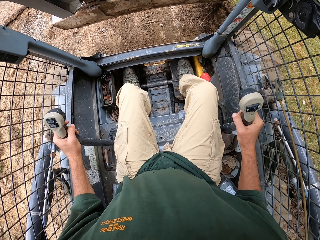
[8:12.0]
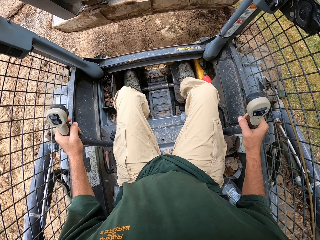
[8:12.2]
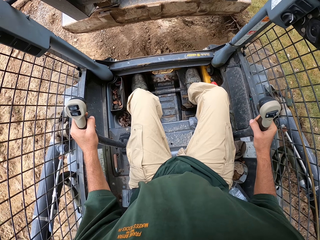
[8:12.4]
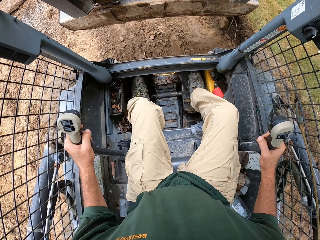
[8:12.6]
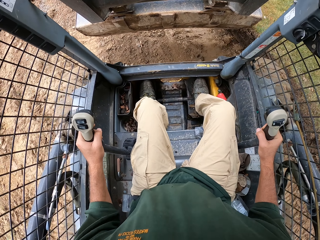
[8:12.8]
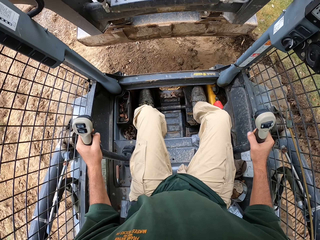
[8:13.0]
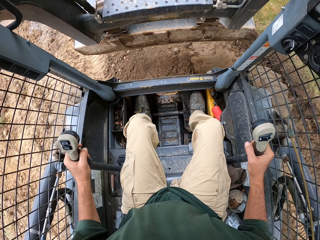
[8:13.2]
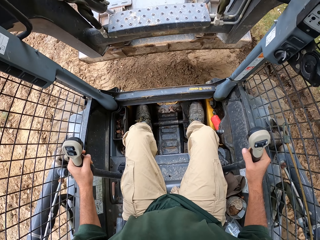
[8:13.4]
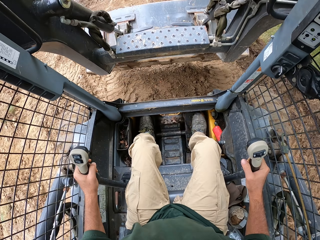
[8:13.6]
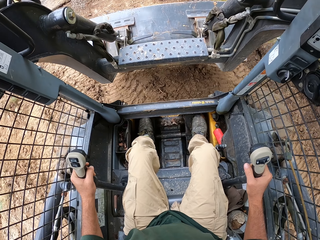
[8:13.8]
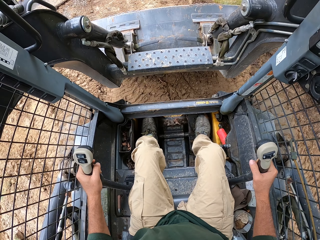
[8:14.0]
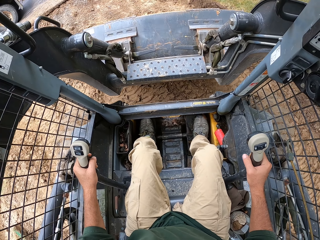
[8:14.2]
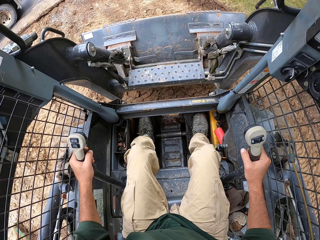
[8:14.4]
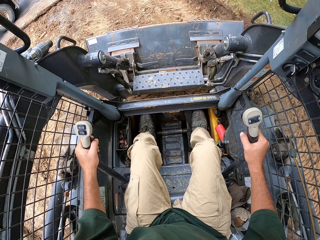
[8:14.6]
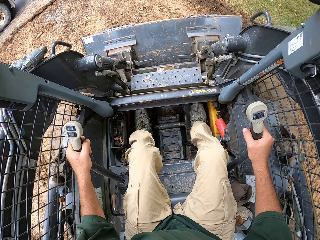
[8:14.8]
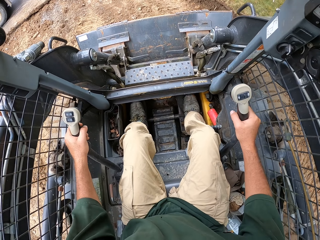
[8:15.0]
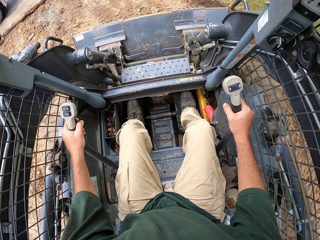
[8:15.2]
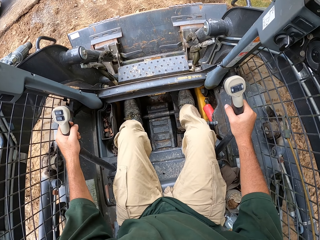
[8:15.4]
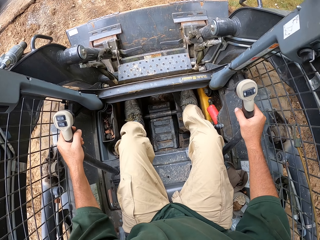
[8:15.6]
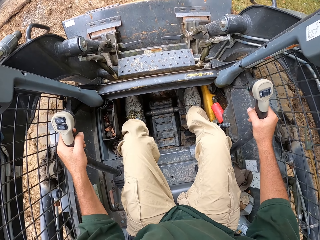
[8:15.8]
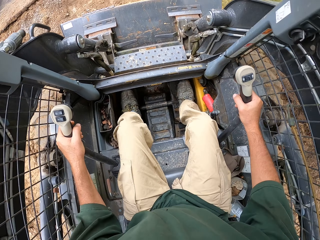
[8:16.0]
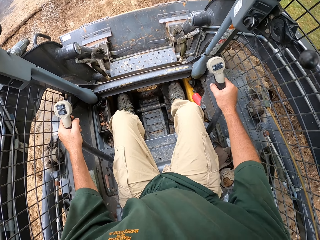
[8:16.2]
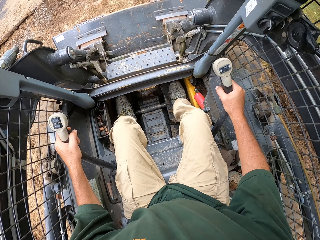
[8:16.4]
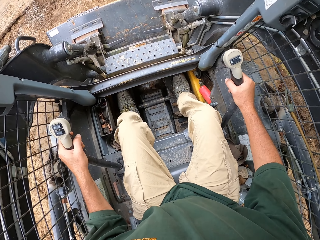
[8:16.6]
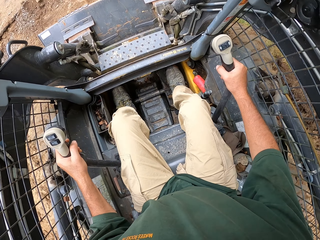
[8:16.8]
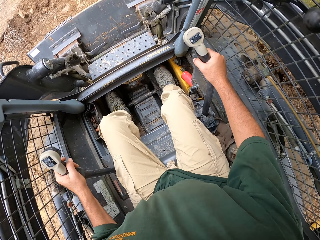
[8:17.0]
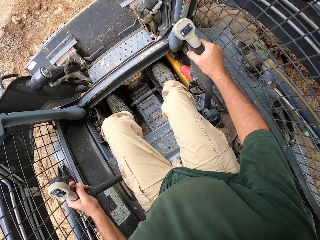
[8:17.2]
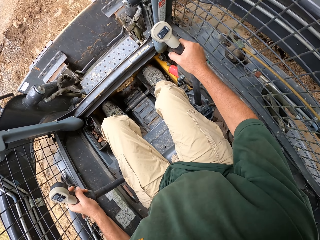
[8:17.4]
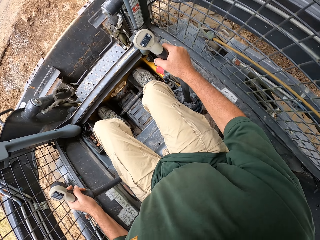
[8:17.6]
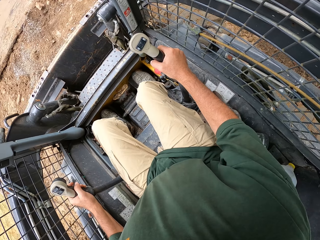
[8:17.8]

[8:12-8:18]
The camera wearer scoops sand.

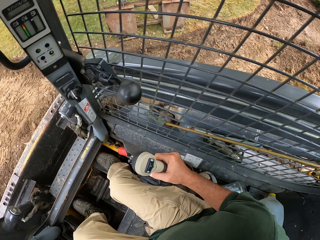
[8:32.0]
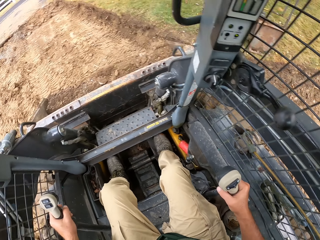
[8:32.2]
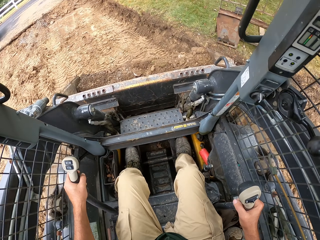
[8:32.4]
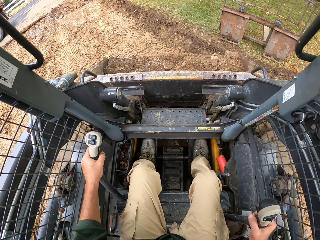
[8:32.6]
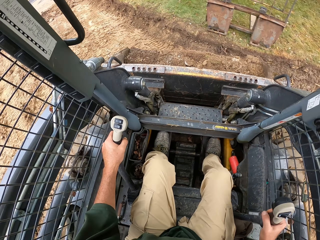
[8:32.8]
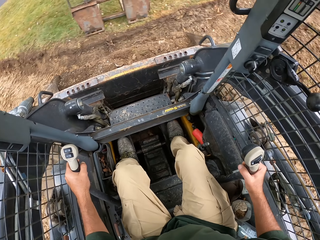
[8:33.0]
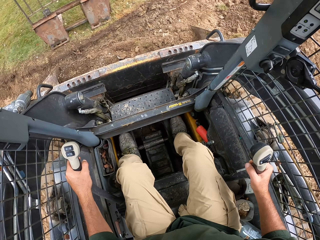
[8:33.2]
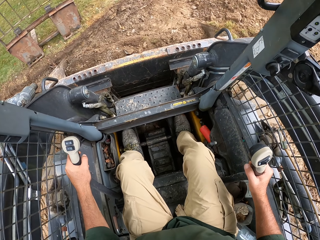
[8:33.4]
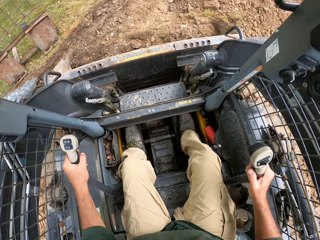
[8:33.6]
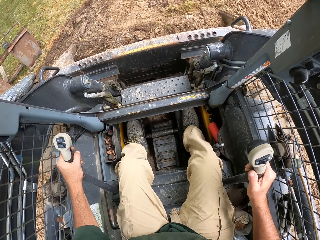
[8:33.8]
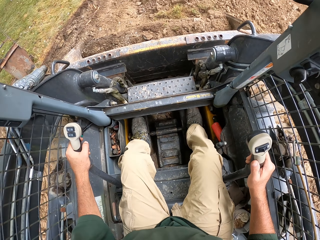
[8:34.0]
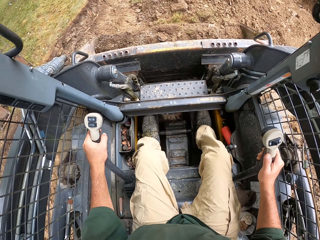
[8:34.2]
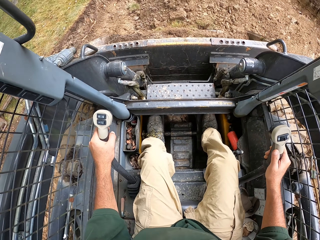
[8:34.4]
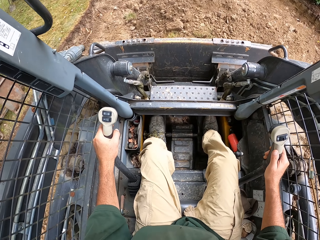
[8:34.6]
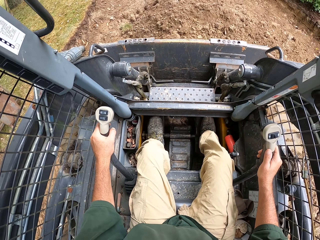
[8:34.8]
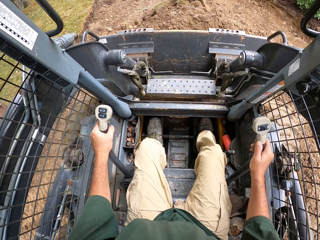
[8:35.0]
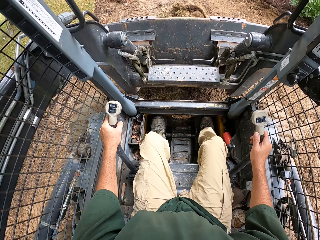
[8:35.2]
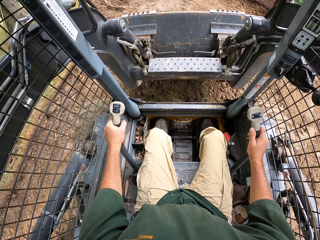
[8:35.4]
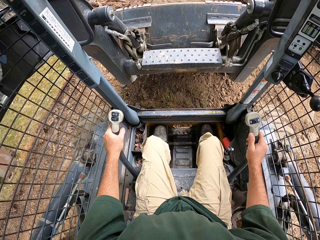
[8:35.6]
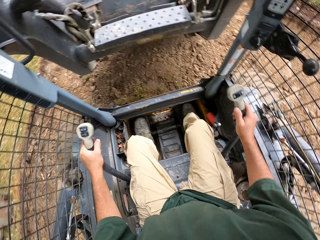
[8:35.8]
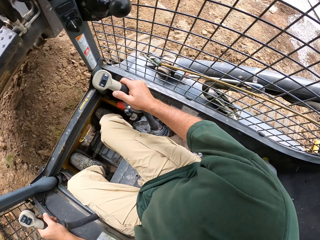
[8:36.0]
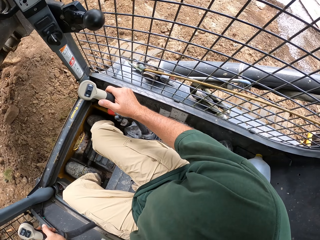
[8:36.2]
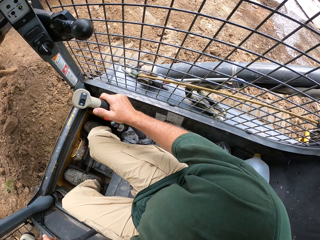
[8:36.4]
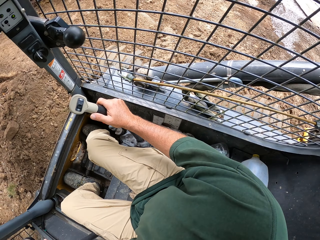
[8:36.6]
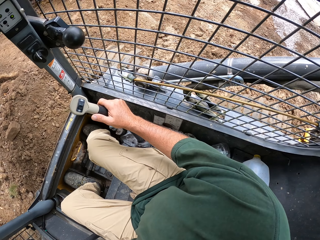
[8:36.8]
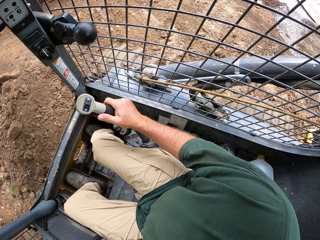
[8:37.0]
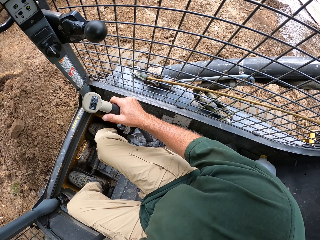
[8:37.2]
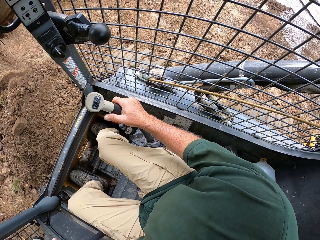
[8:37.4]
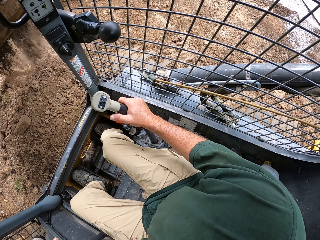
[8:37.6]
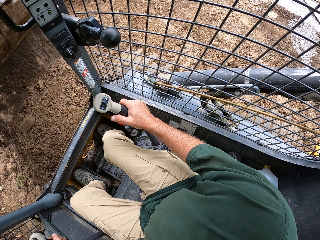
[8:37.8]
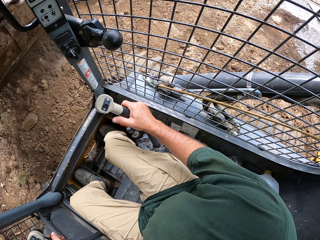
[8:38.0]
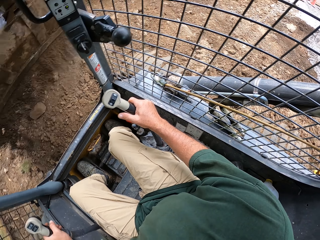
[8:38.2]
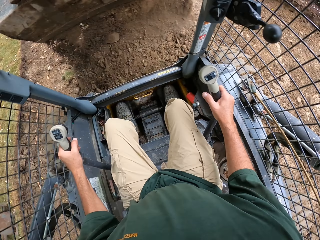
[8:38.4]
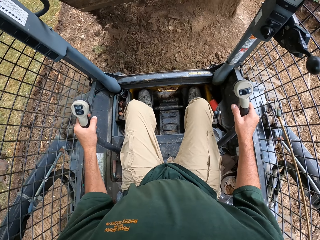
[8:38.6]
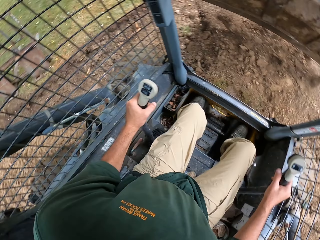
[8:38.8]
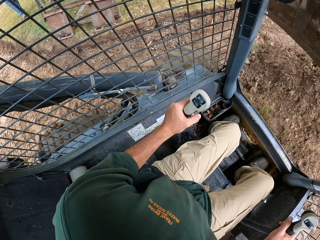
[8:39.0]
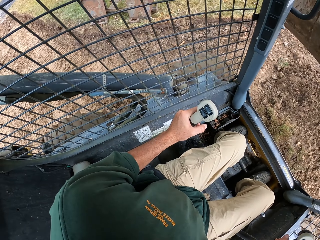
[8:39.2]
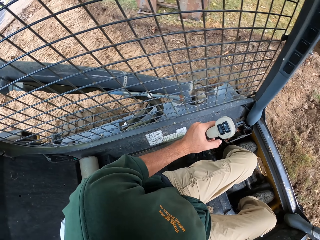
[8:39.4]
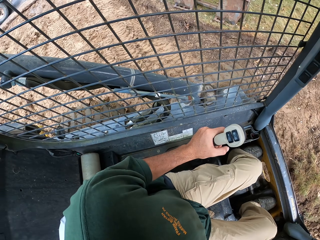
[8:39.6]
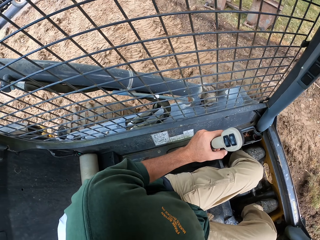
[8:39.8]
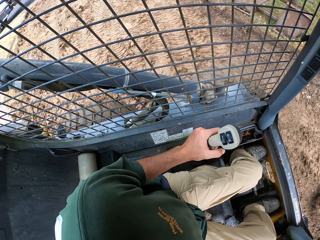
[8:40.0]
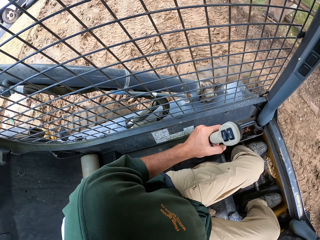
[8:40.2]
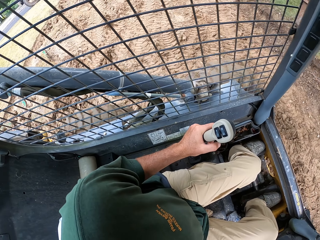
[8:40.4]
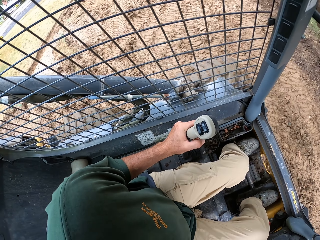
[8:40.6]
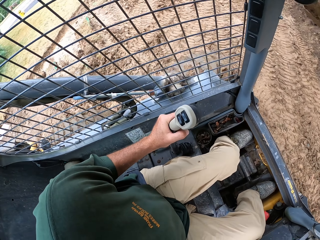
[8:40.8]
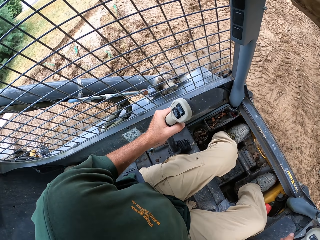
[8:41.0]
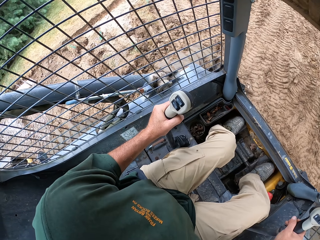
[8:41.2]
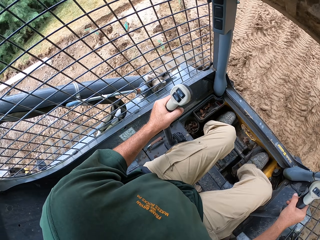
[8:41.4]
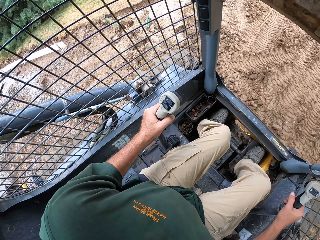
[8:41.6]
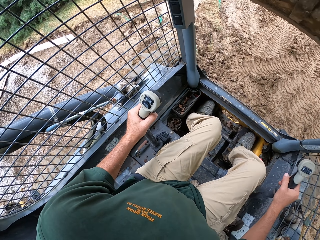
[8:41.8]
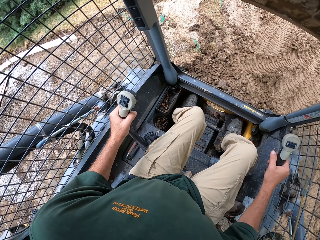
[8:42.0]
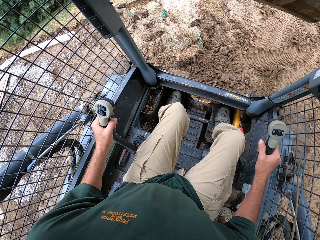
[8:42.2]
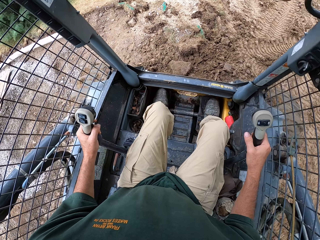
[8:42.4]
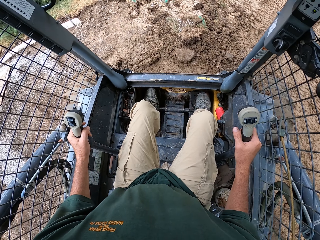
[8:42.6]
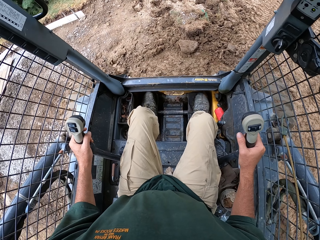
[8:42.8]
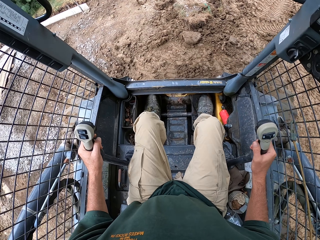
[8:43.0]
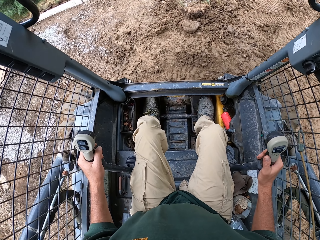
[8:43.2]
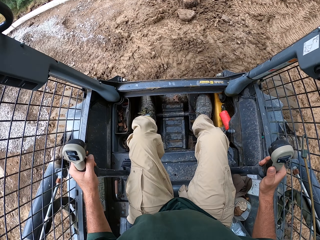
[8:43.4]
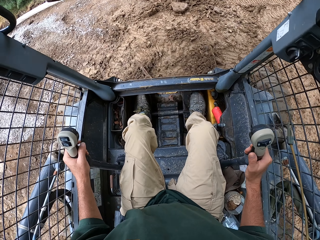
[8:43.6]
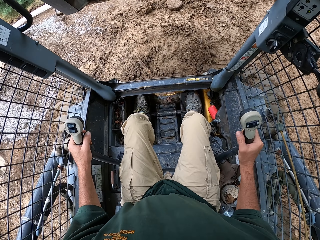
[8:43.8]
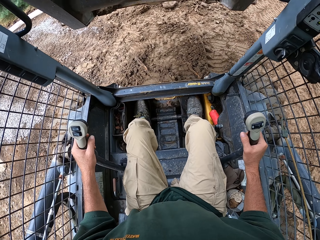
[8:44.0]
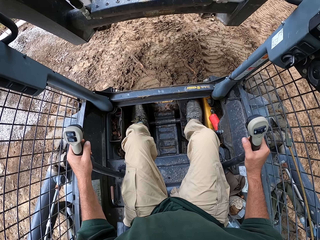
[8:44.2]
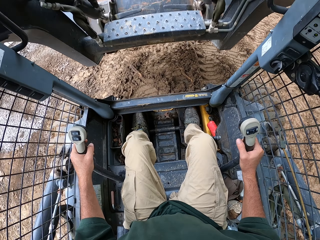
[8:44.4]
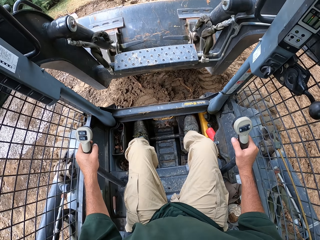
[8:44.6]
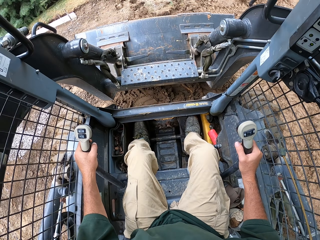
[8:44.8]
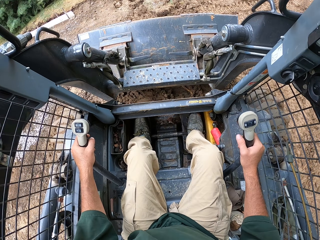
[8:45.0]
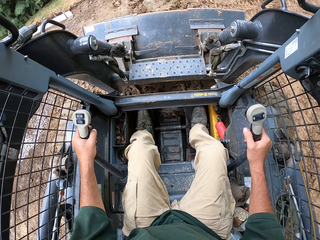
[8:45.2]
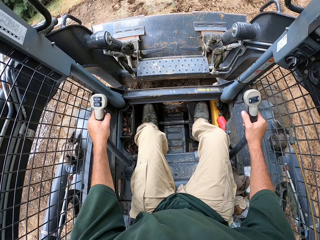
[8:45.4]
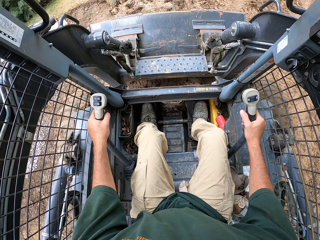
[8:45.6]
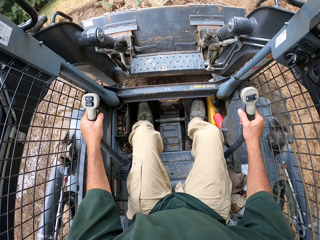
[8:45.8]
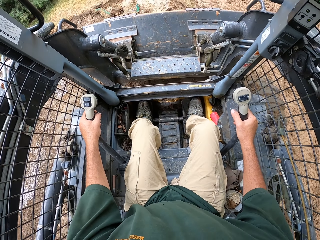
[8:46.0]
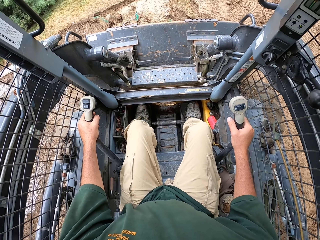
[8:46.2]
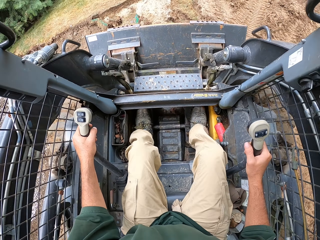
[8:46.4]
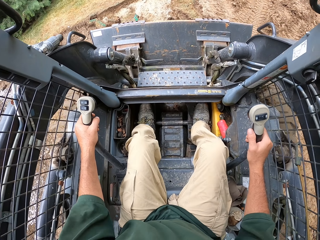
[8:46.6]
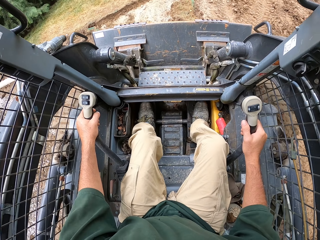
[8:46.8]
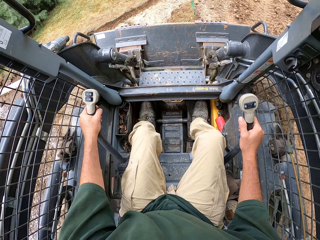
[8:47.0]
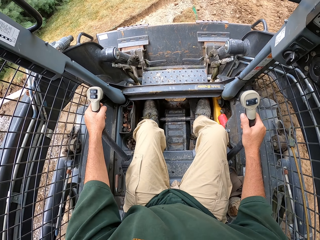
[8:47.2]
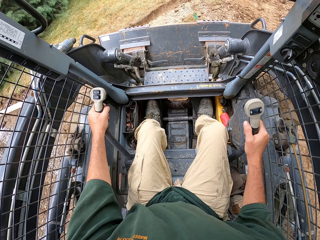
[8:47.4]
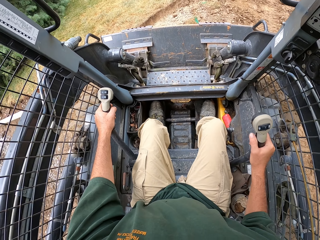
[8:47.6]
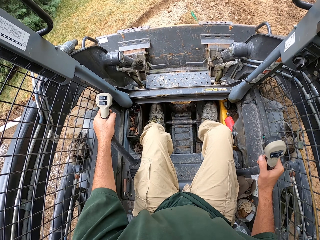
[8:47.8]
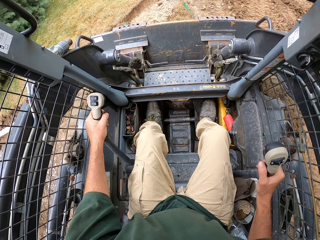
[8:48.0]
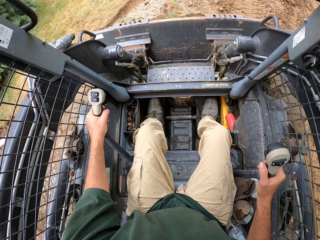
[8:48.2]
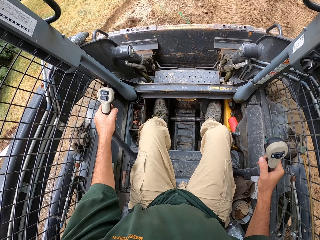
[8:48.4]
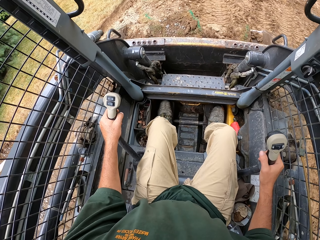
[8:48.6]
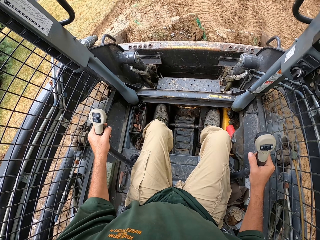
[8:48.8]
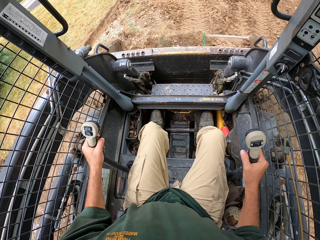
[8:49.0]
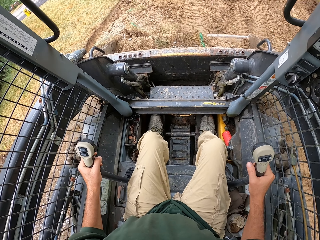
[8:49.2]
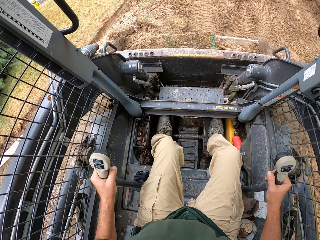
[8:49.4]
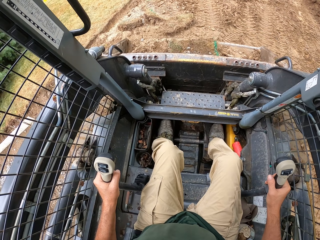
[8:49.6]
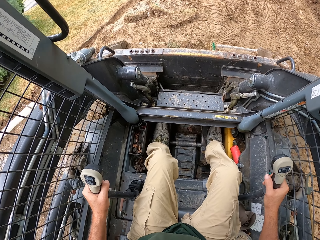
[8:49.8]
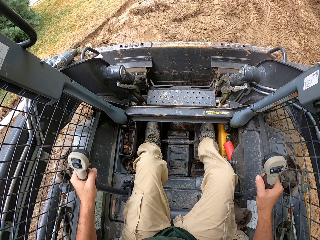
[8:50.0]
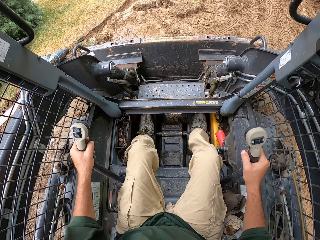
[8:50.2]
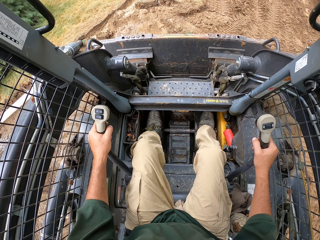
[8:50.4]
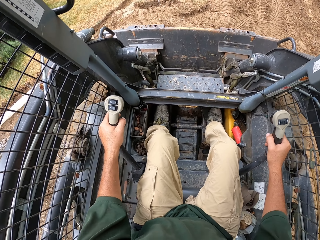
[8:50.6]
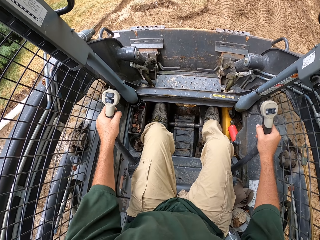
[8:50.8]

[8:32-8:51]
The camera wearer pours the sand. They drive their tractor. They scoop soil with the loader part of the tractor.
